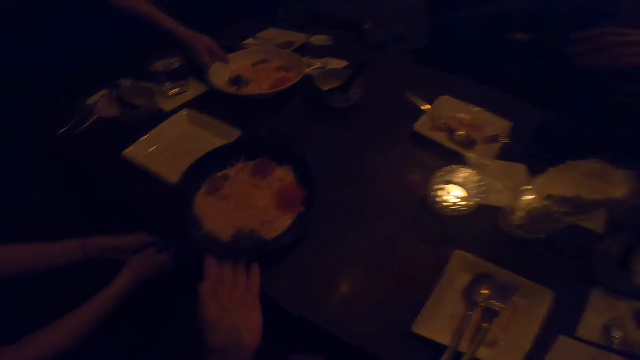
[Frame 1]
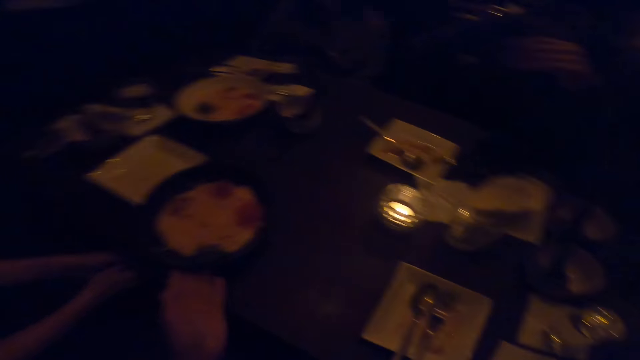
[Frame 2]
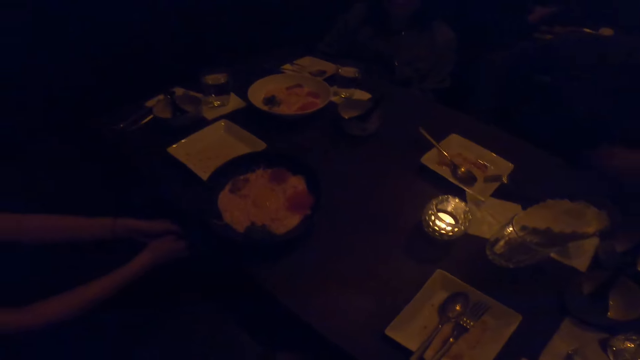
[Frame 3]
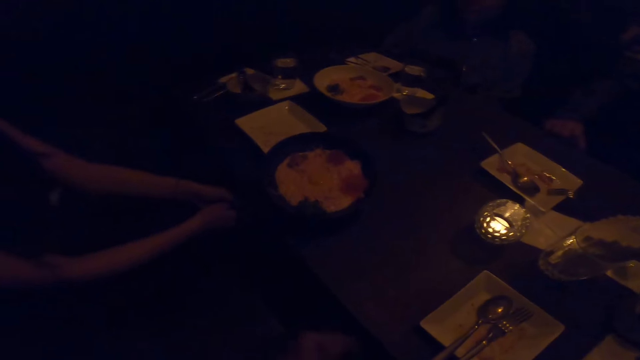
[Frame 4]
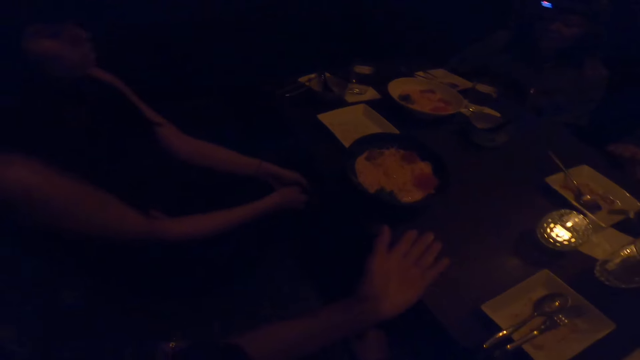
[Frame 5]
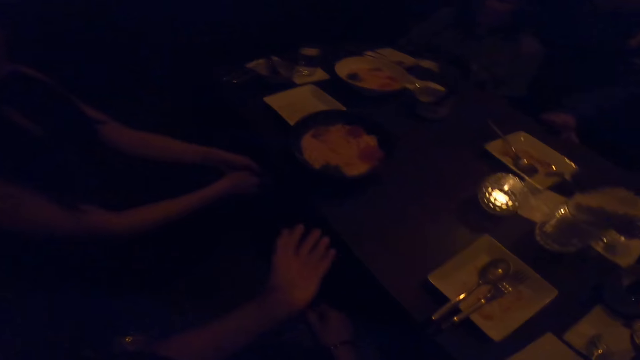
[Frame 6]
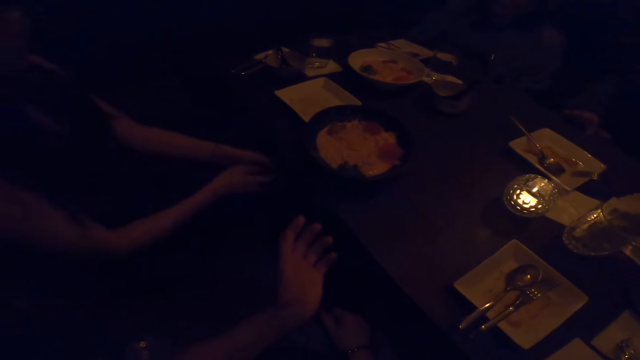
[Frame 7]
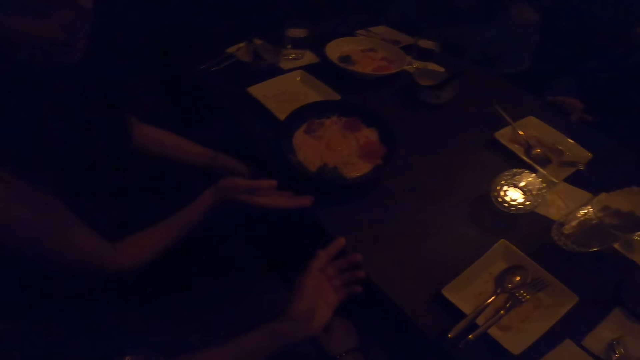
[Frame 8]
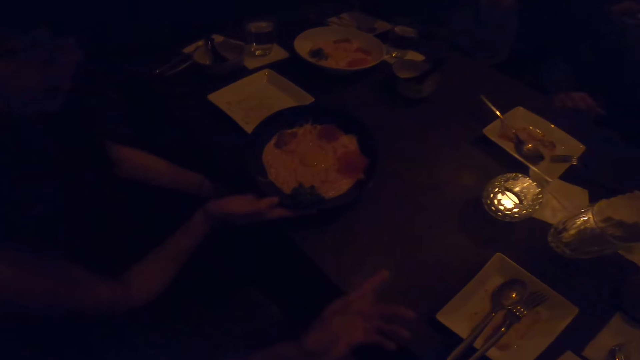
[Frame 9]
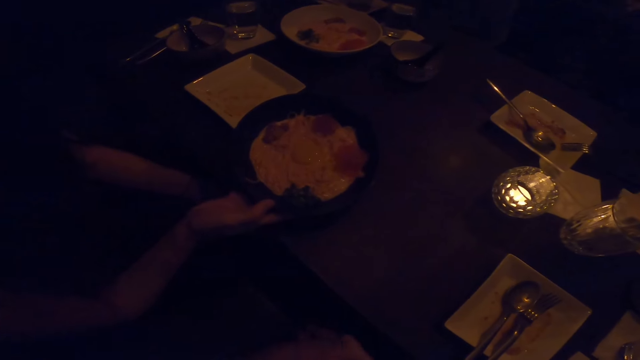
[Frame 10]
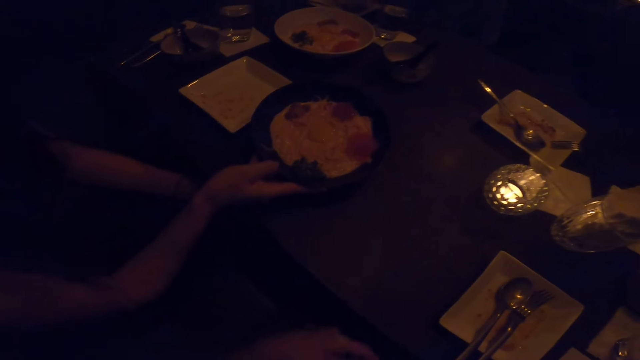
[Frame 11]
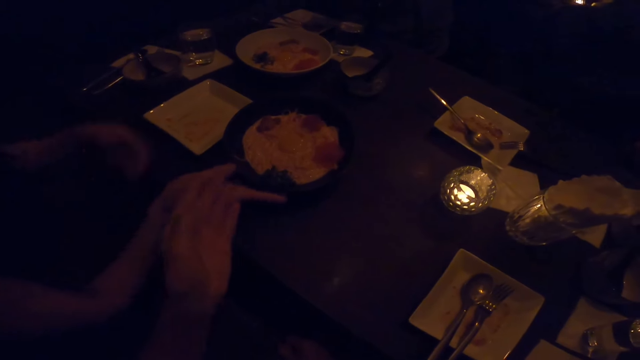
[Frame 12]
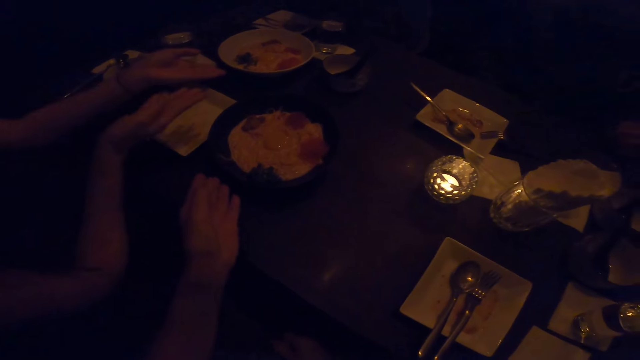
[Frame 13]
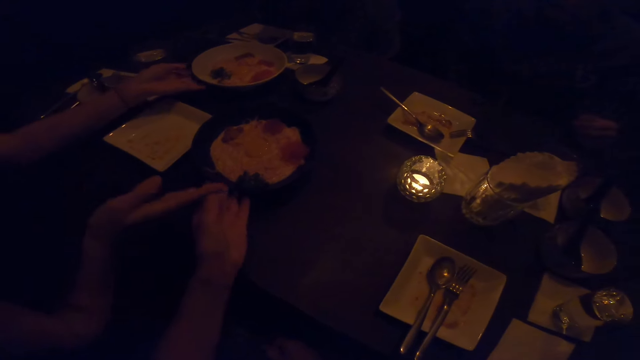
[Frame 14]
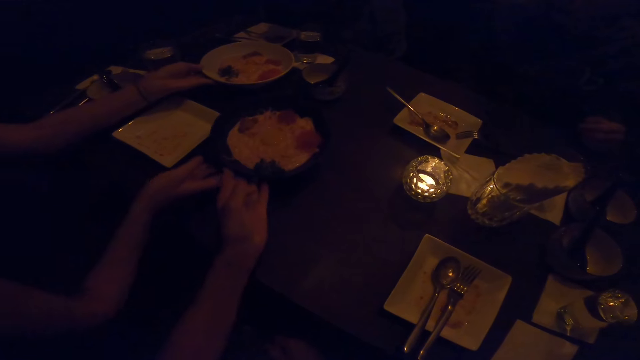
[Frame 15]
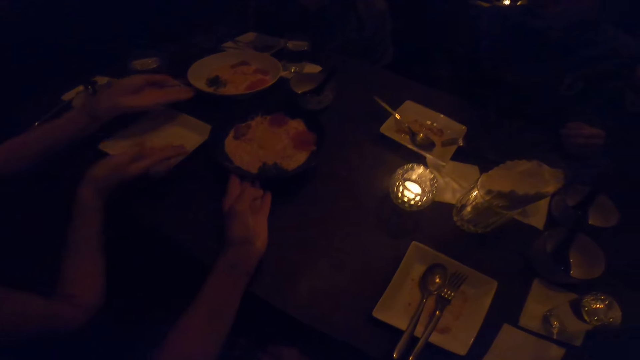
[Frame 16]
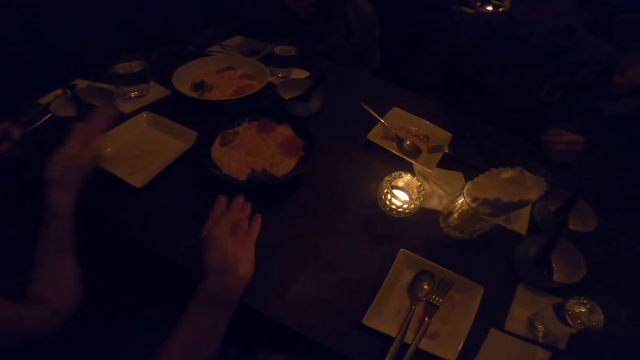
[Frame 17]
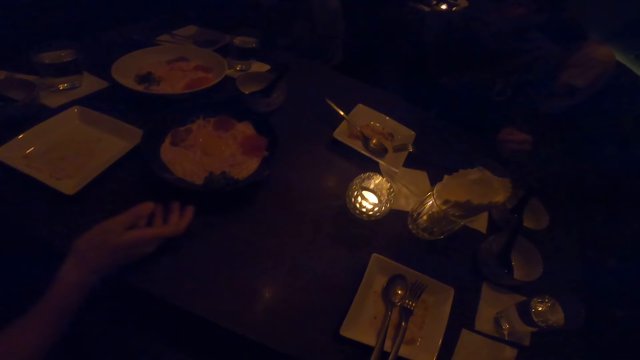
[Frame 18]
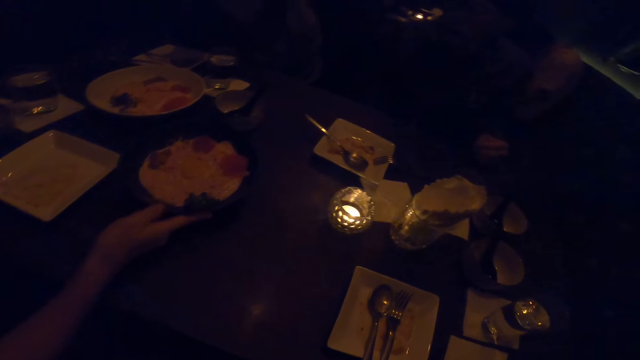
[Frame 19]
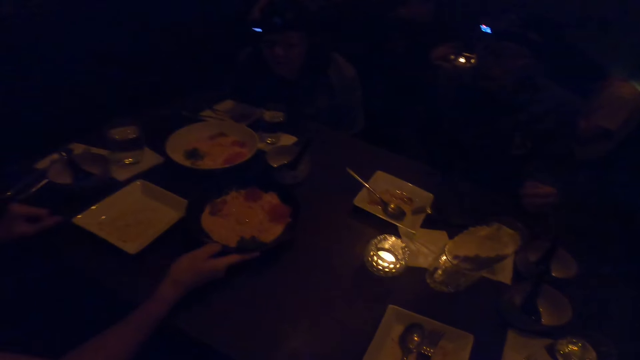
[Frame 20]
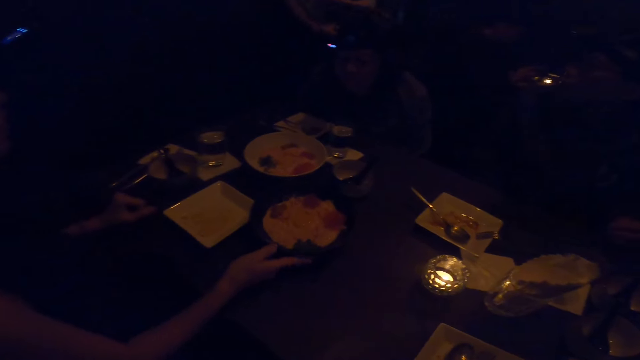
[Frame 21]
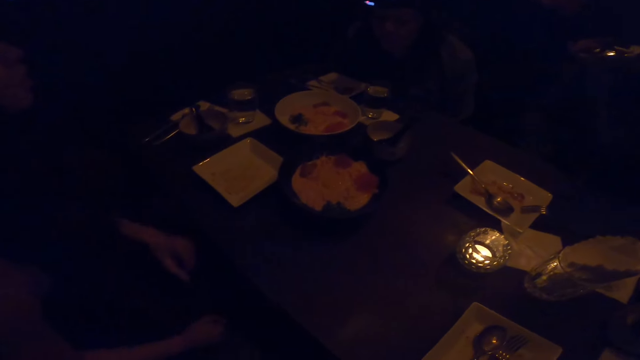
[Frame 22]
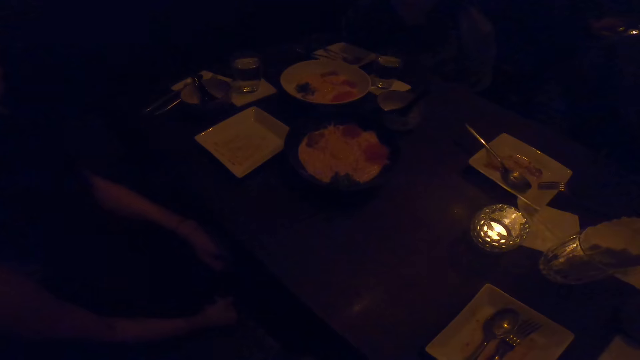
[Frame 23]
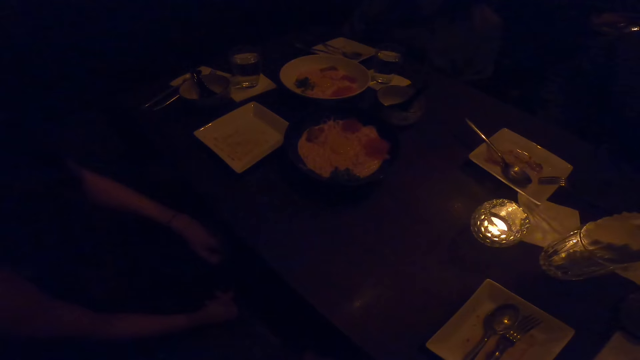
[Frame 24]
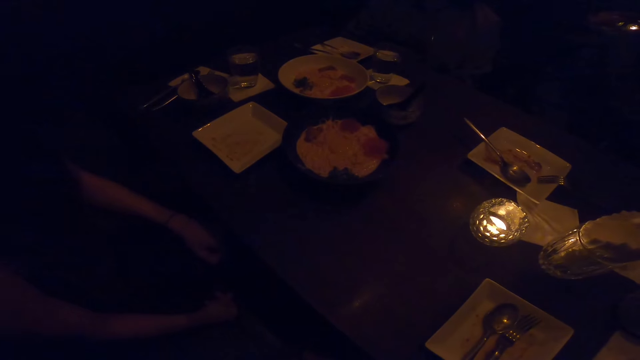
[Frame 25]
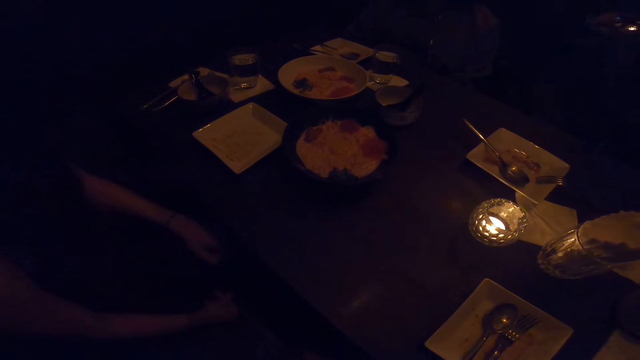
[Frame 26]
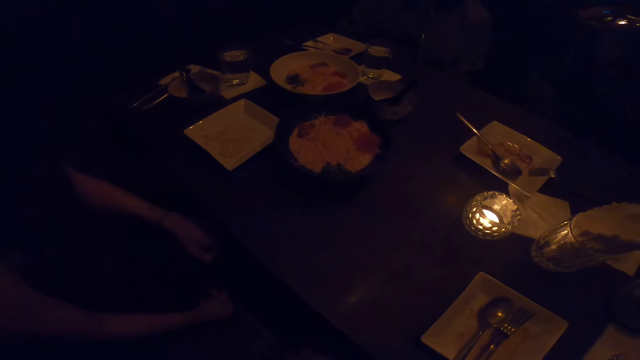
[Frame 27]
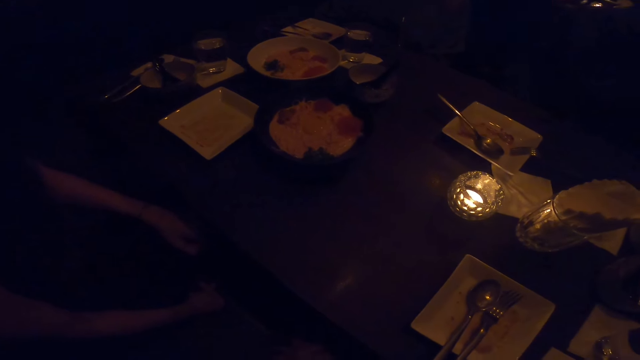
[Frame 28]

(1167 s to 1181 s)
The camera wearer holds a spoon with her left hand. She stretches her left hand forward. She points with her left hand. A man adjusts a frying pan on the table with his right hand. The camera wearer adjusts the frying pan on the table with her left hand. She moves a plate of food. The man adjusts the frying pan on the table with his right hand.

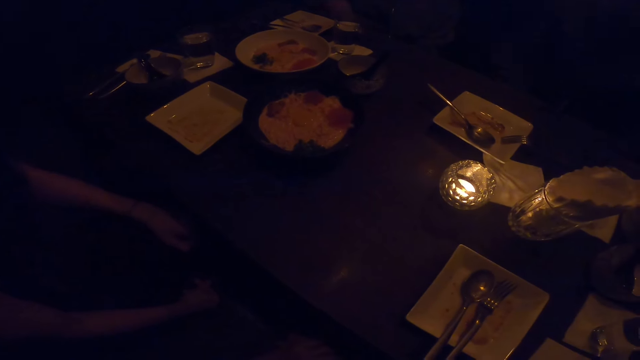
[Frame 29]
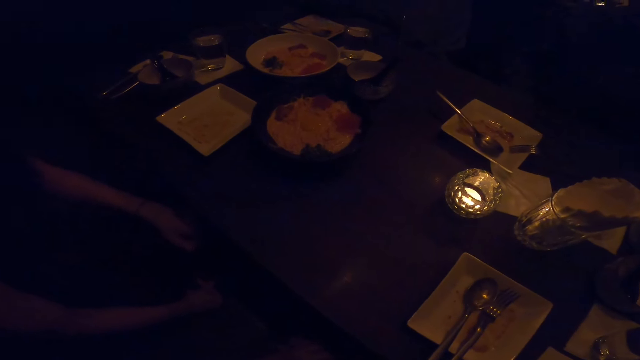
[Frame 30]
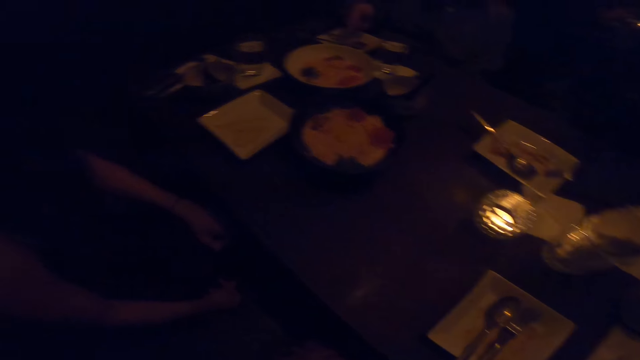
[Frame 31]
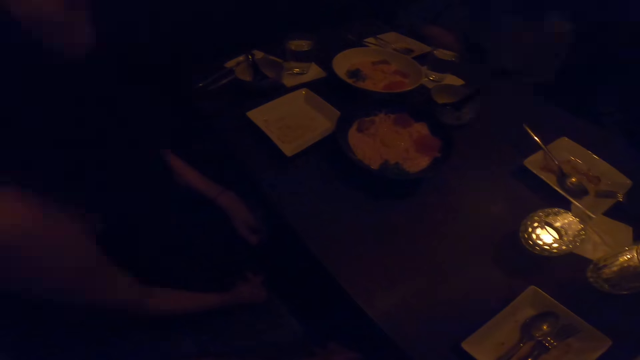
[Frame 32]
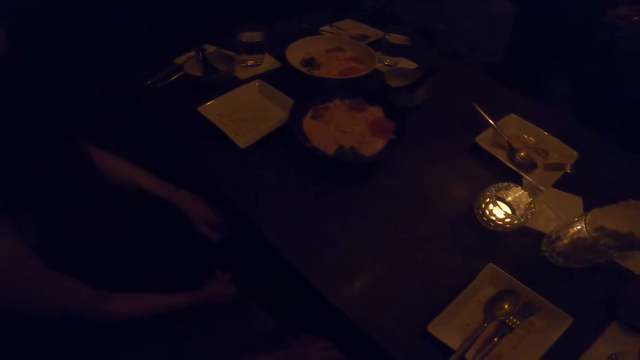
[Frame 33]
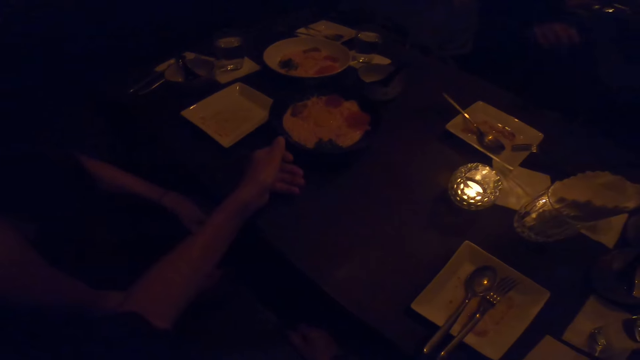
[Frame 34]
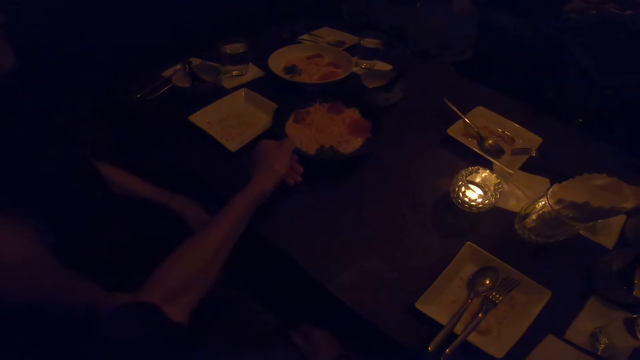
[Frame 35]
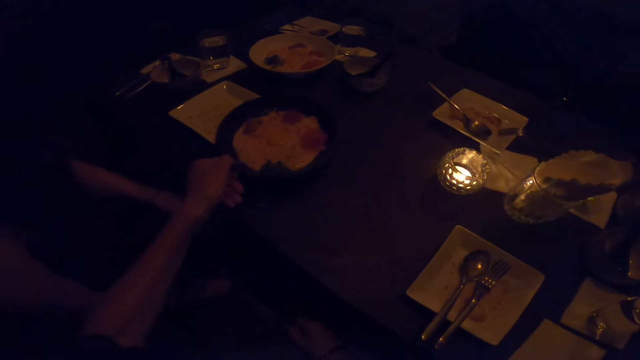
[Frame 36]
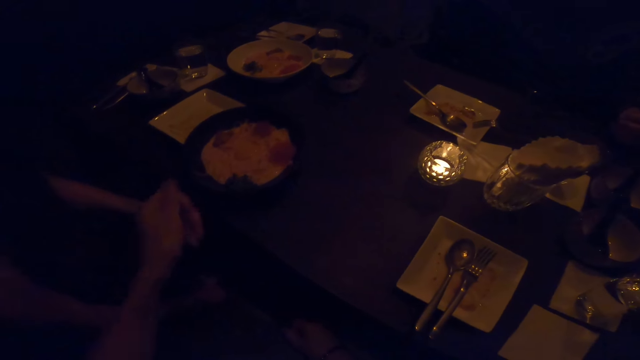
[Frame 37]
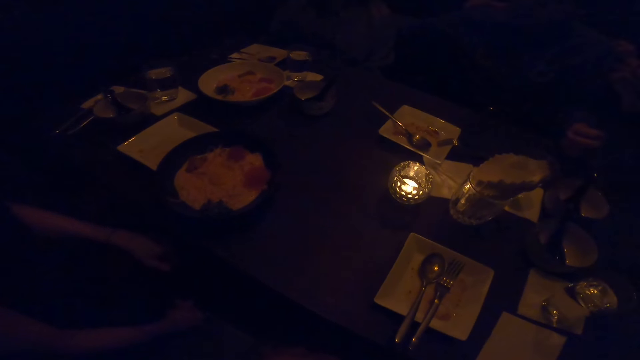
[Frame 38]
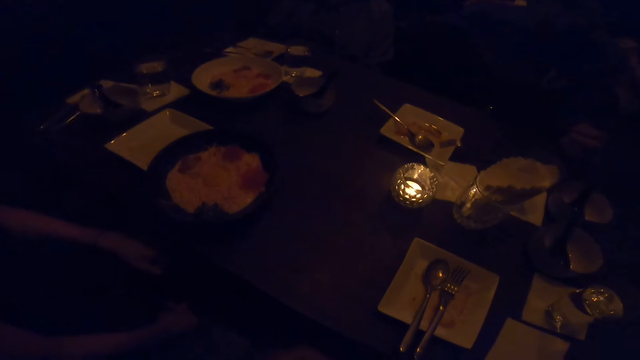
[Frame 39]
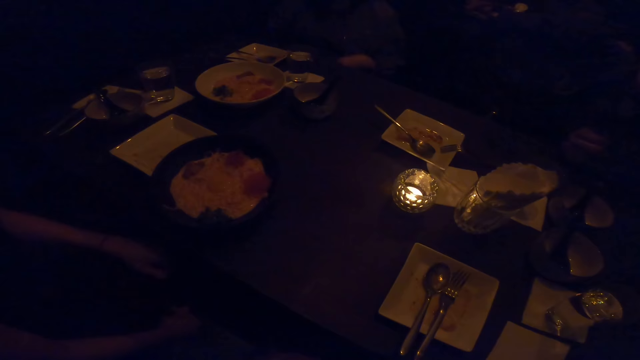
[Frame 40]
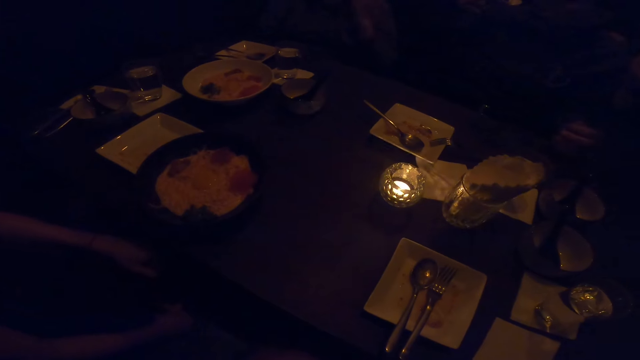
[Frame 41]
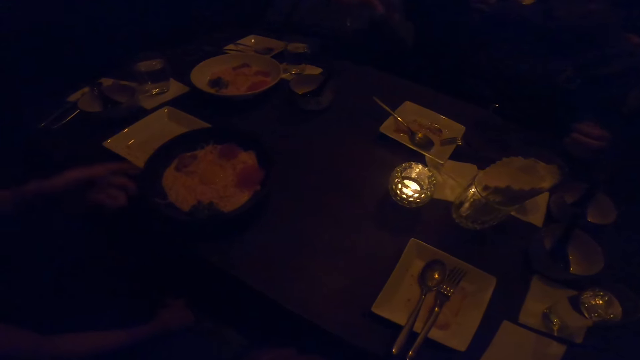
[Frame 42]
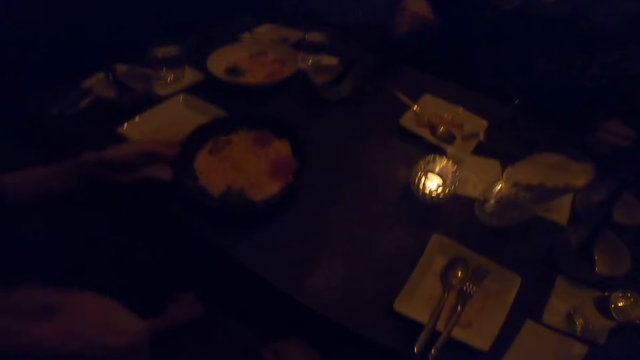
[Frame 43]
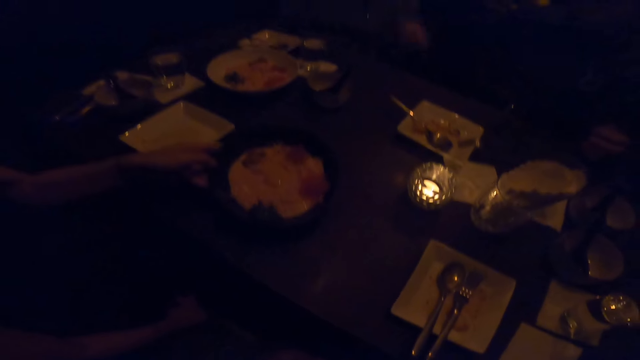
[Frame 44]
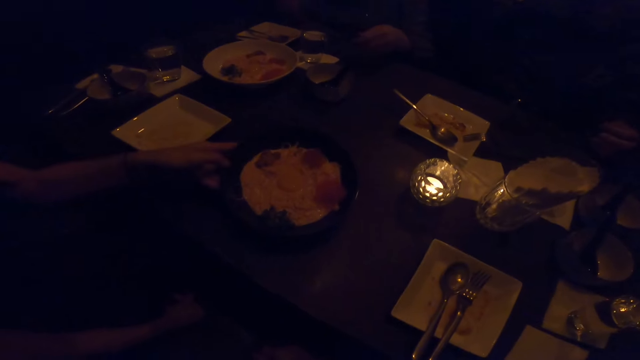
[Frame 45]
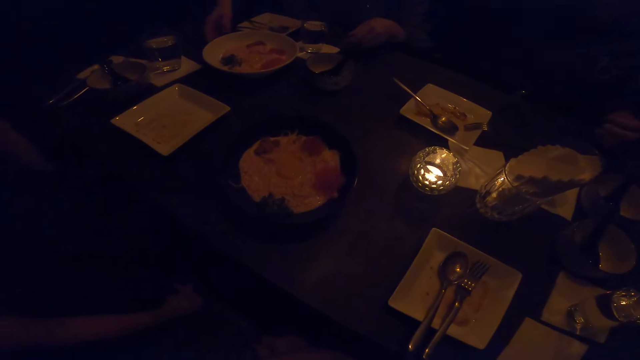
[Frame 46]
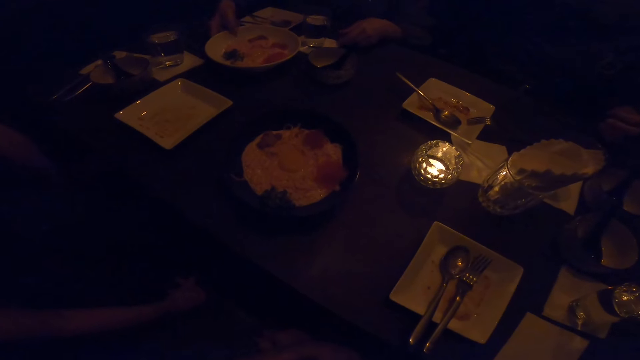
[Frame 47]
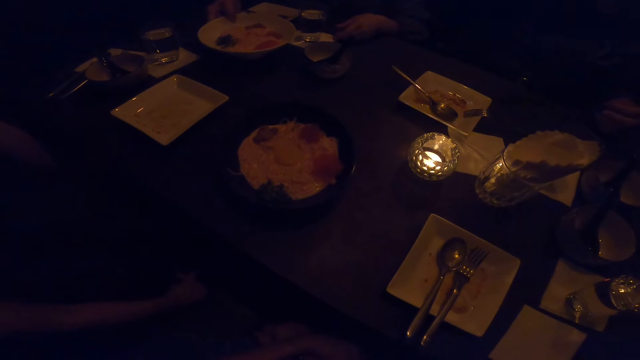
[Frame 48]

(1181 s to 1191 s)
The camera wearer adjusts the frying pan on the table with his left hand. He moves a plate of food towards a lady. A man adjusts the frying pan on the table with his left hand.
